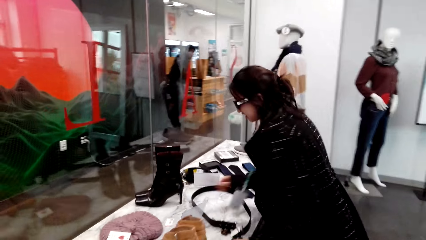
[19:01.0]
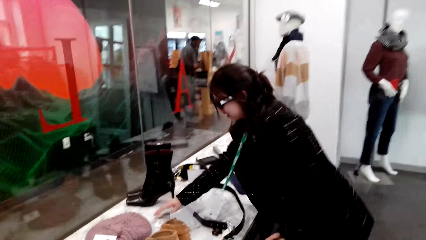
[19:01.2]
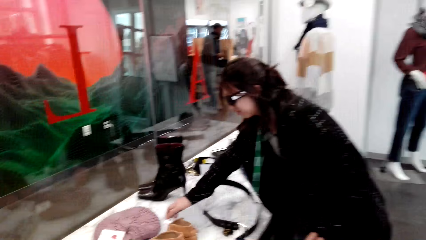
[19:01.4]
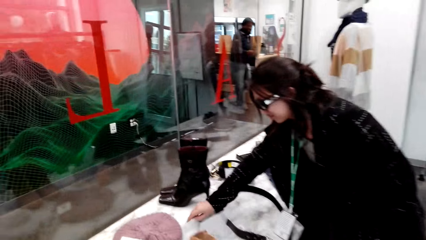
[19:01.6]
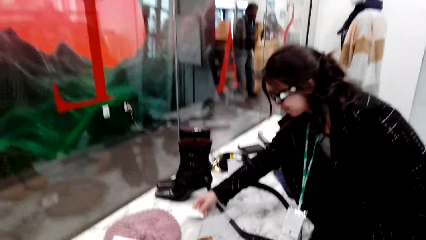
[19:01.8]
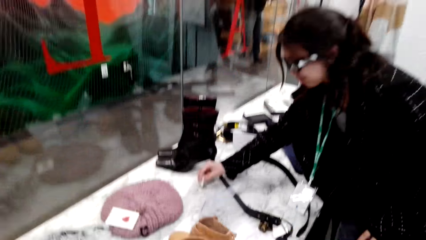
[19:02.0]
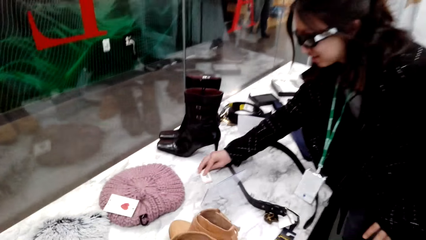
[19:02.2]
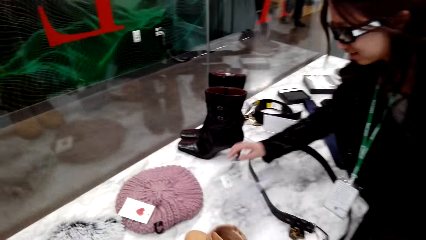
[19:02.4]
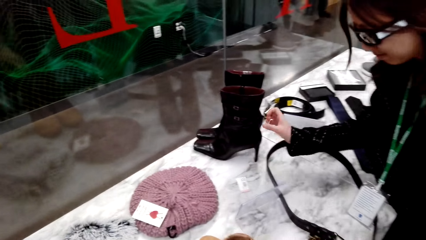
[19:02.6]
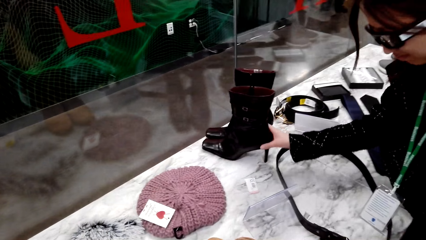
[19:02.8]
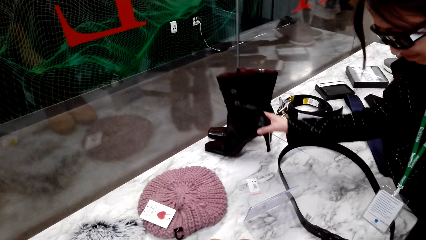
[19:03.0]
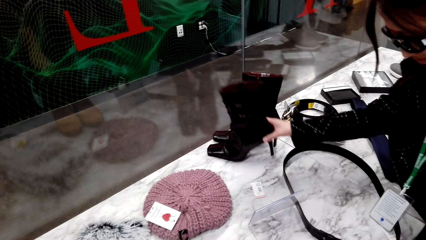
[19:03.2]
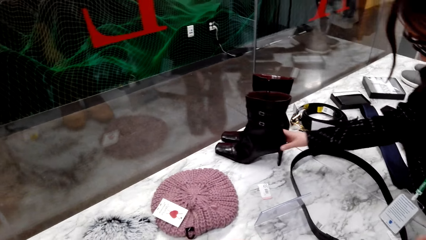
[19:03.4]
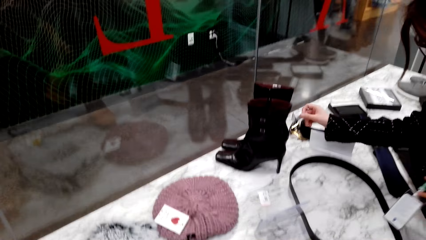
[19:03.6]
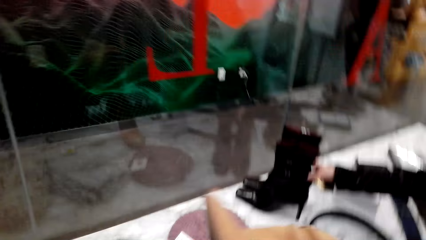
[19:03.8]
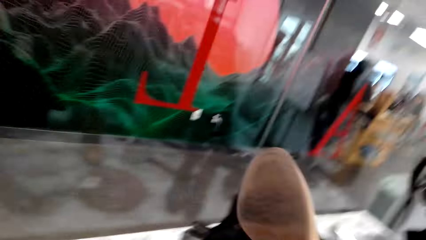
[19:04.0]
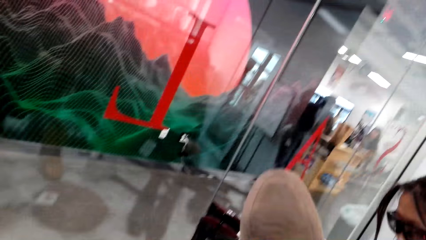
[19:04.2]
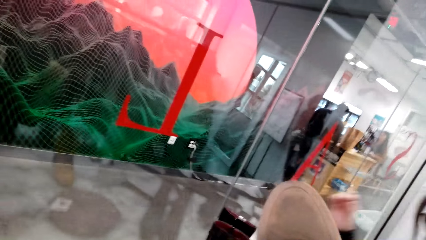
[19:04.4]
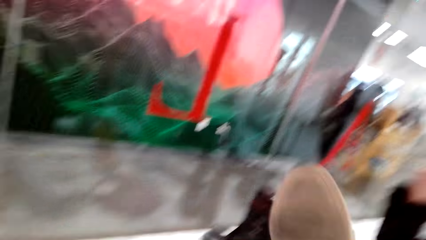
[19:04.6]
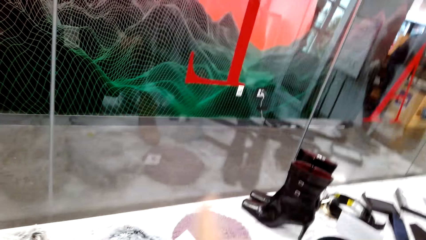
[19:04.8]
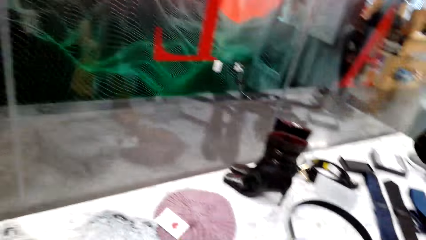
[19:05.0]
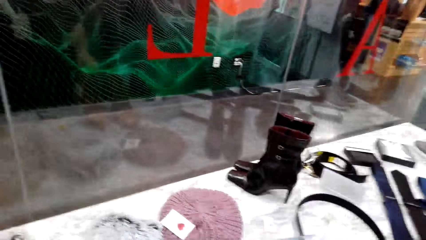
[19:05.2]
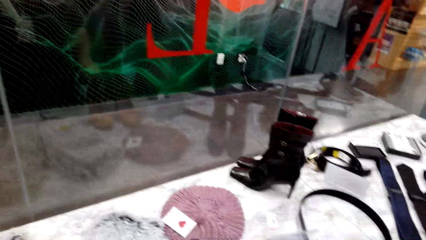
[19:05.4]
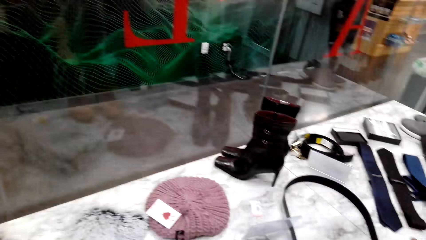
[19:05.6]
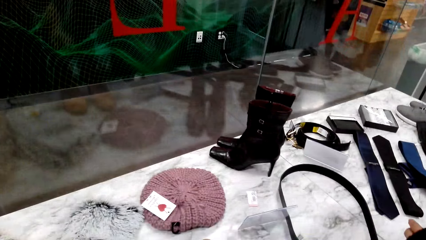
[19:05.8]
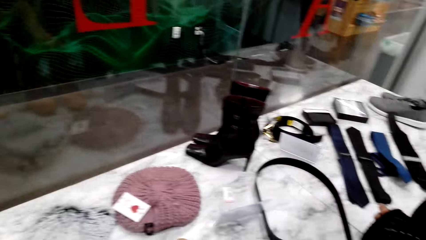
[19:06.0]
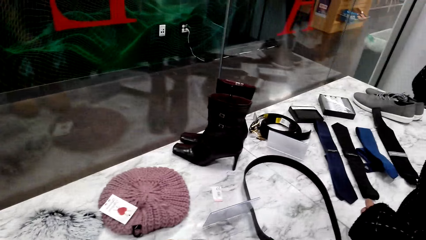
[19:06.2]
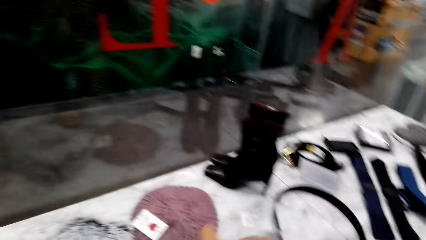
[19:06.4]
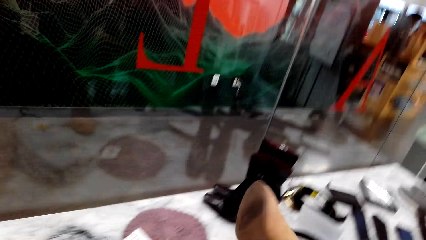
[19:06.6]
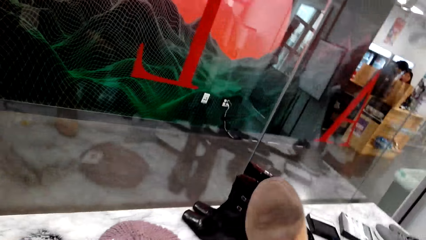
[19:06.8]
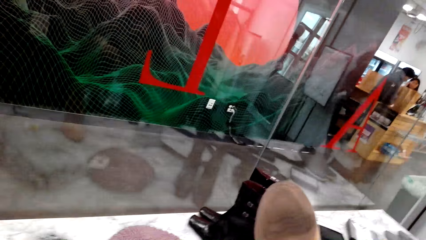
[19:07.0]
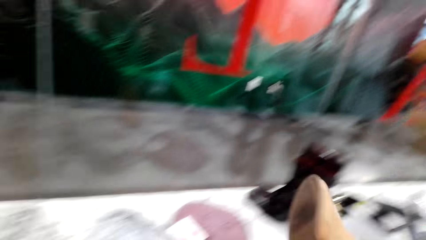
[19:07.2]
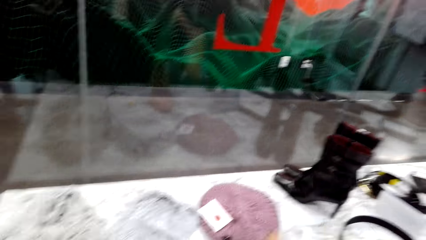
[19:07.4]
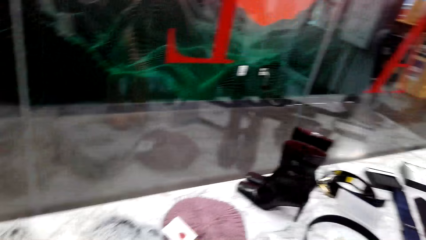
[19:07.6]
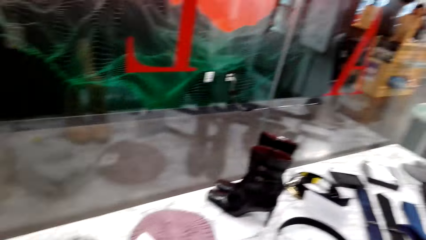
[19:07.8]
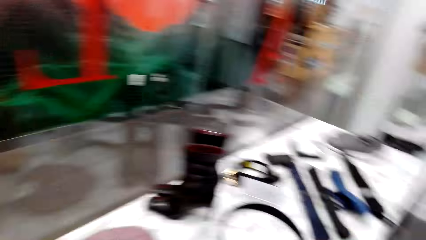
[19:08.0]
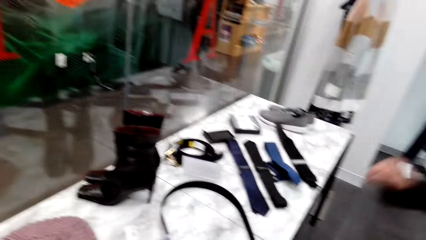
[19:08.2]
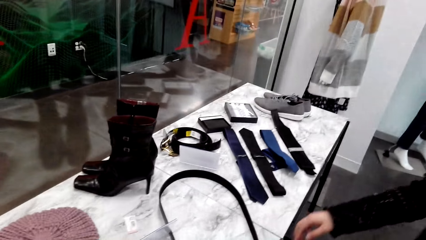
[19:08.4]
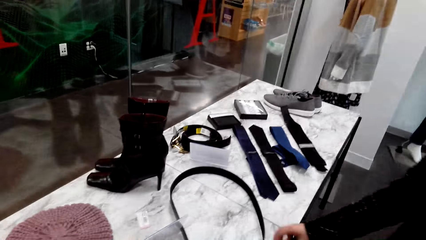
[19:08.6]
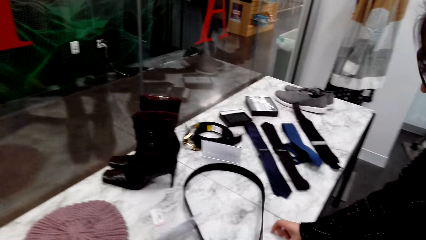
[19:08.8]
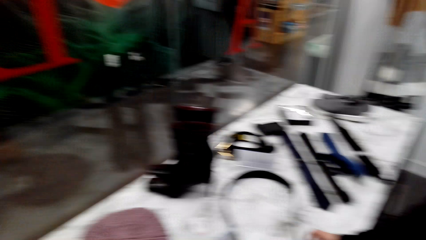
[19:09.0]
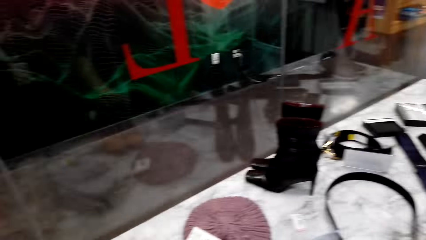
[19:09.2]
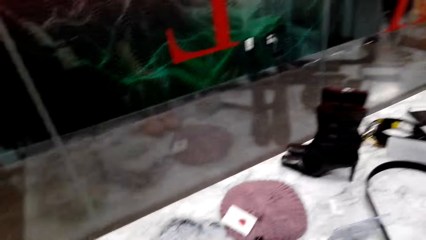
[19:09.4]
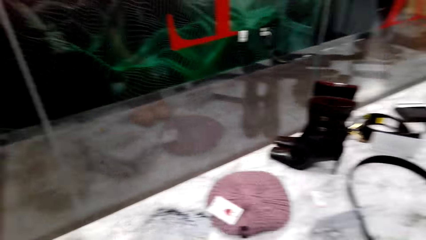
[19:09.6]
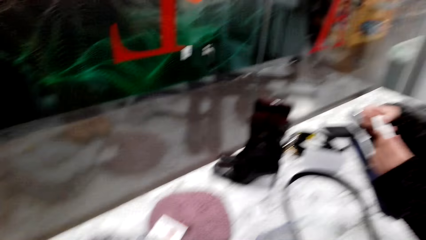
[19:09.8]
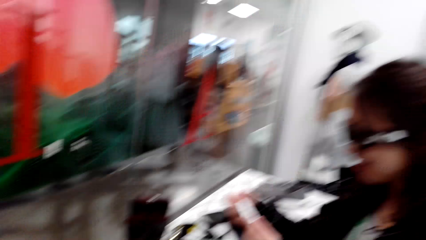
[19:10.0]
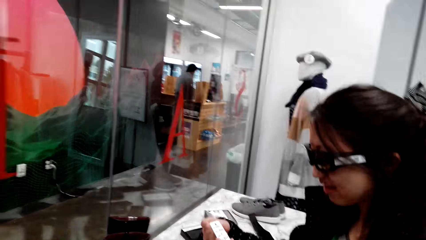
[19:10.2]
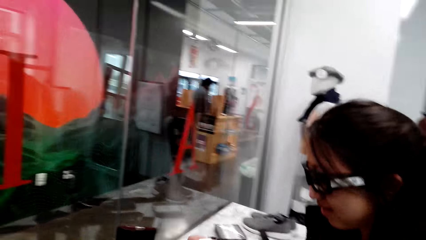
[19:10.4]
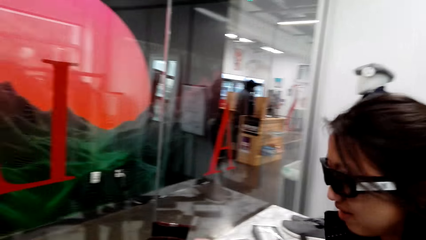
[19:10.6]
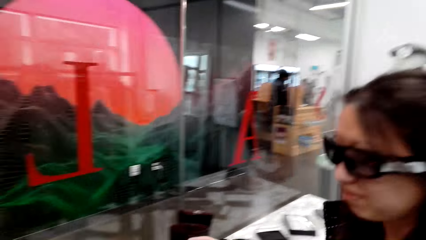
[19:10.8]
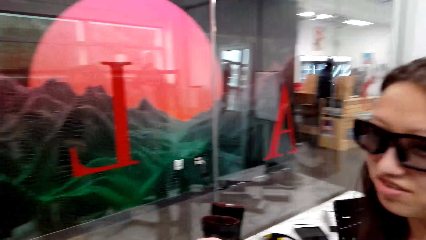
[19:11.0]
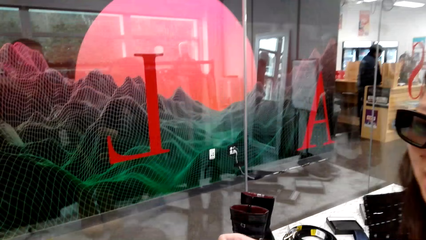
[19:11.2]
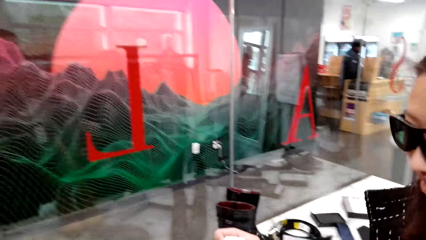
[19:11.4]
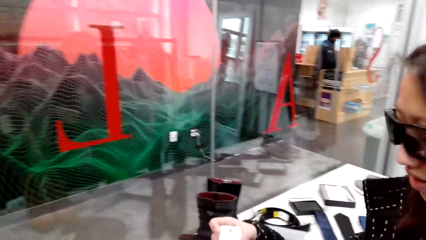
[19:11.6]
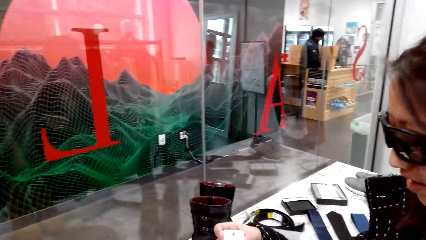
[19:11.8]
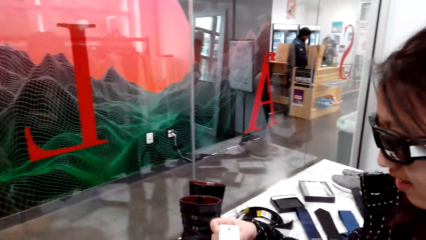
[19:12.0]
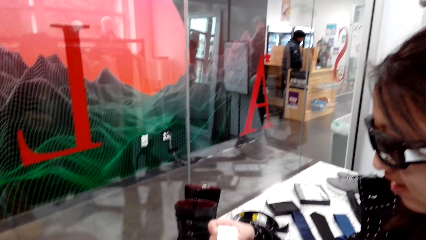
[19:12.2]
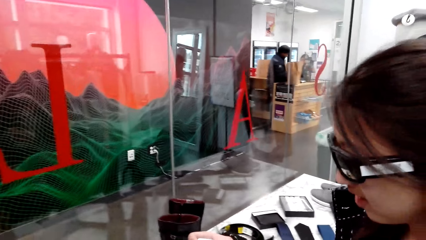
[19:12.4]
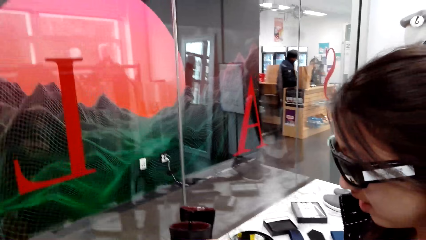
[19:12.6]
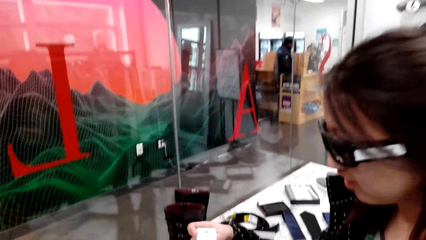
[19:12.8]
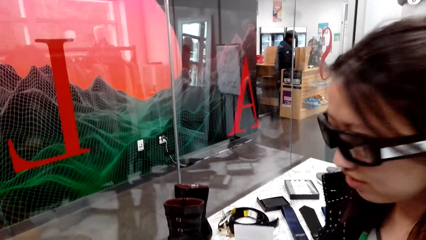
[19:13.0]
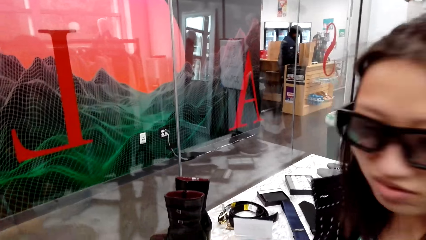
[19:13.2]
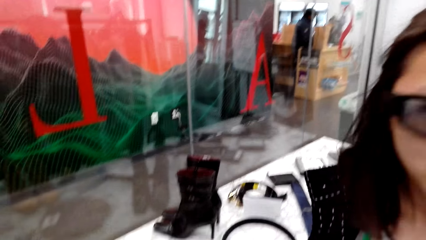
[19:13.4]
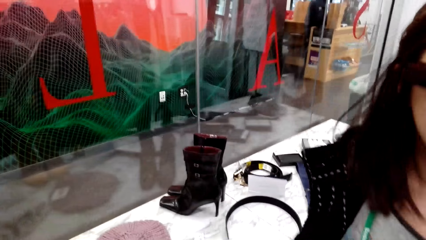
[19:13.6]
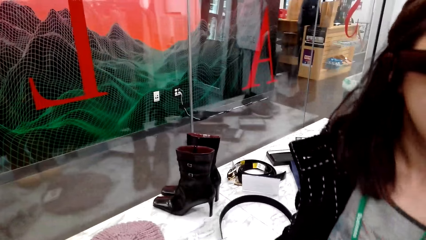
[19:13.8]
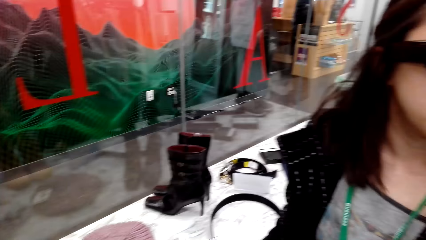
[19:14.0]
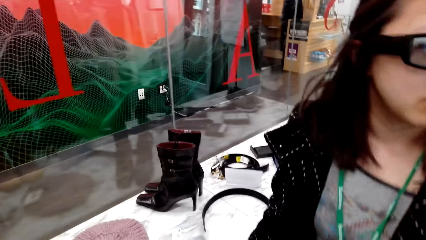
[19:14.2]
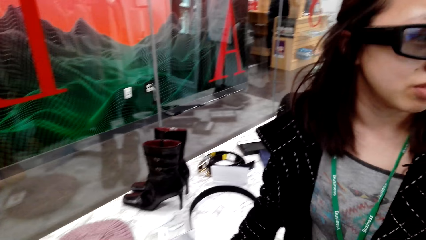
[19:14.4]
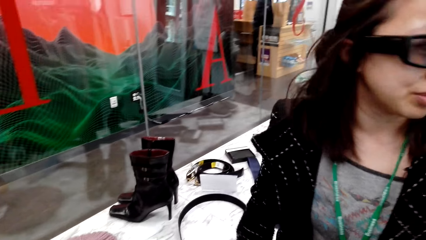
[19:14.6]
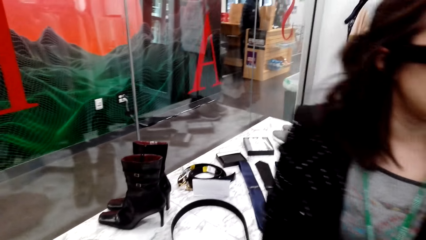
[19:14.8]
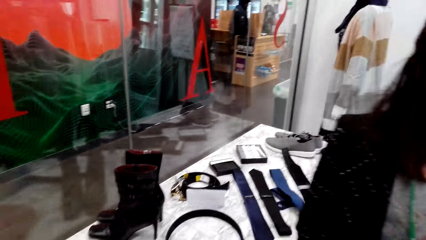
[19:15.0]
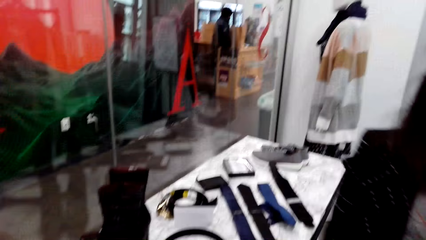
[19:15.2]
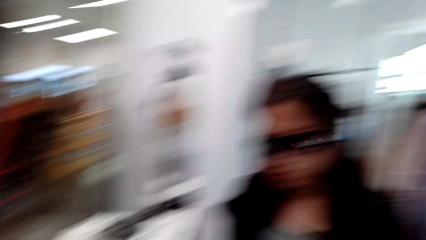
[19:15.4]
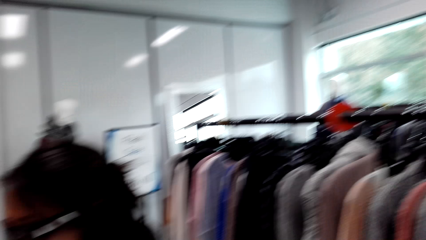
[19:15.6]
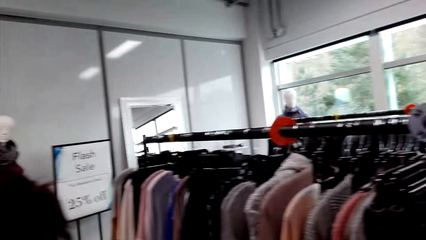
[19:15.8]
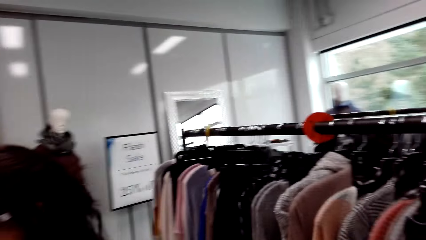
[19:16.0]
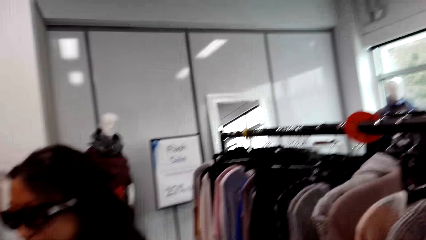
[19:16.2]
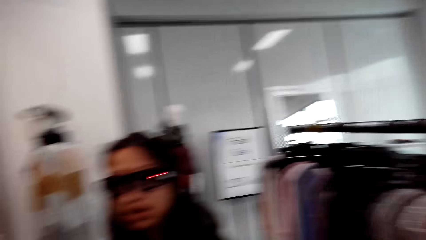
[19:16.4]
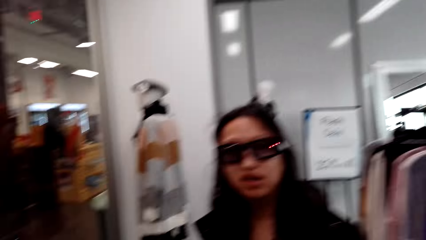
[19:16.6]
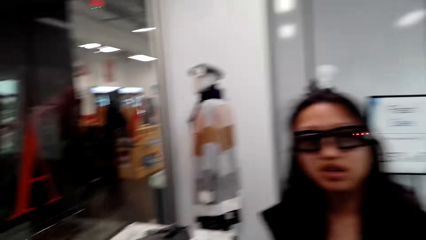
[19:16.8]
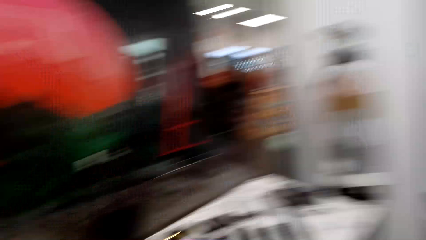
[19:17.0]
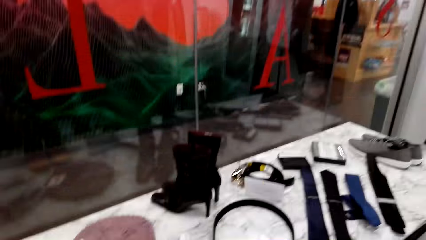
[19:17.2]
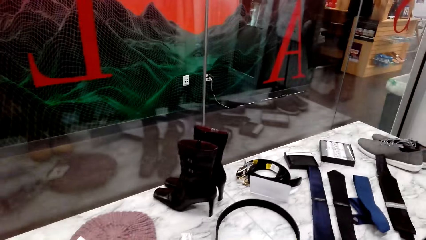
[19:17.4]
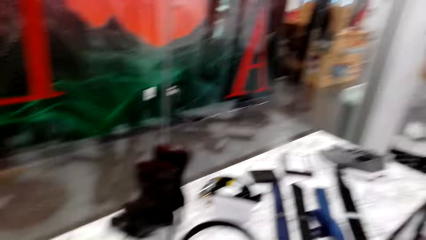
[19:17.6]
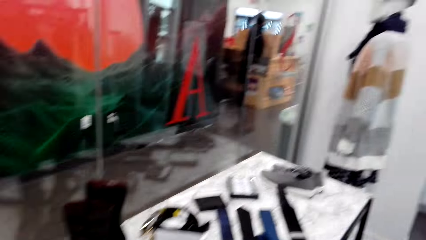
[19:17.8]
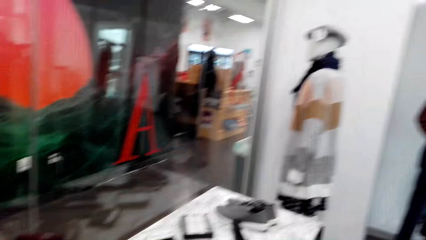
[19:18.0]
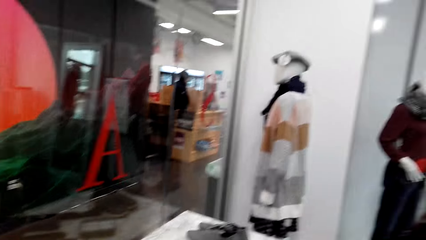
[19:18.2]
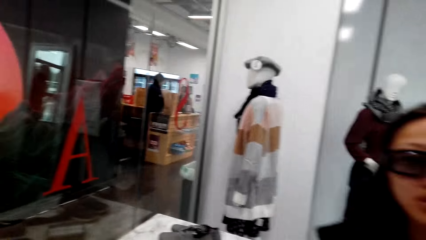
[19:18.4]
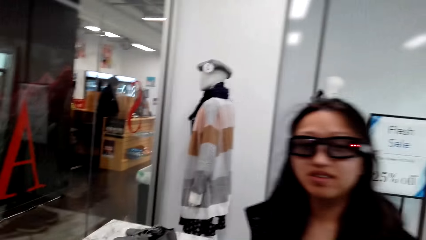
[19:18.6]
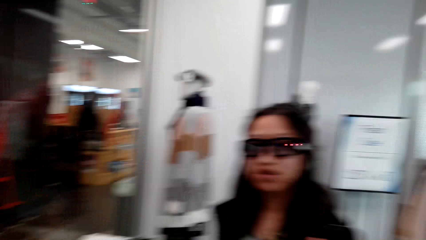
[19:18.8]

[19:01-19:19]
A woman checks out the mavin cap. She holds the shoes. She touches the boots on the table. The camera wearer picks up the boots from the table. They look at the boot. They place the boot on the table. They speak to the woman. The woman speaks to the camera wearer. The camera wearer speaks to the woman.
